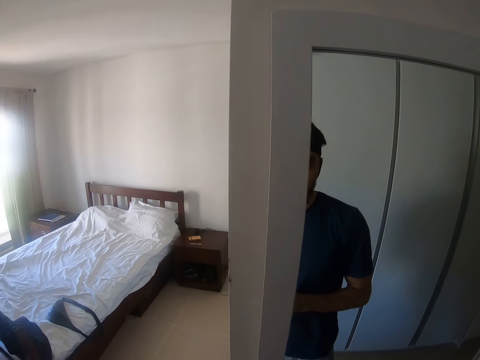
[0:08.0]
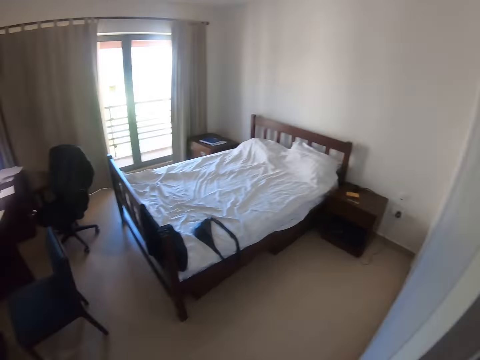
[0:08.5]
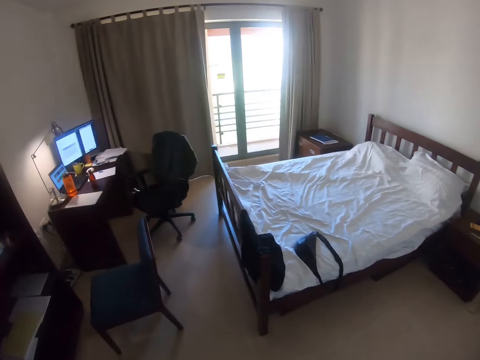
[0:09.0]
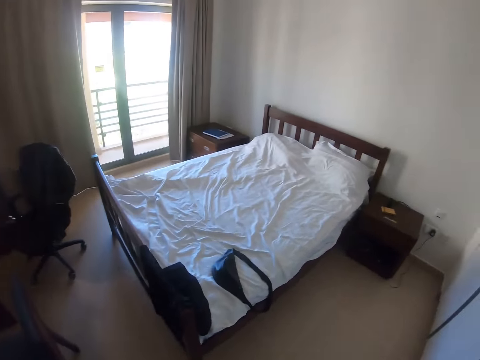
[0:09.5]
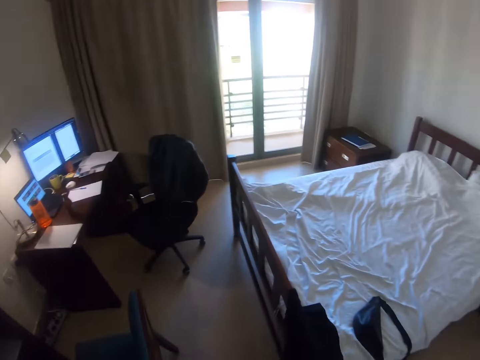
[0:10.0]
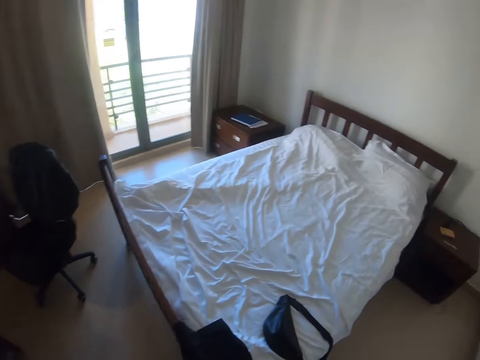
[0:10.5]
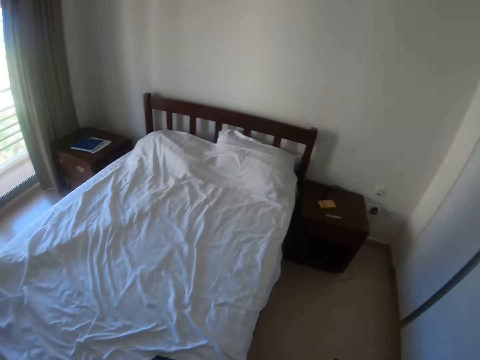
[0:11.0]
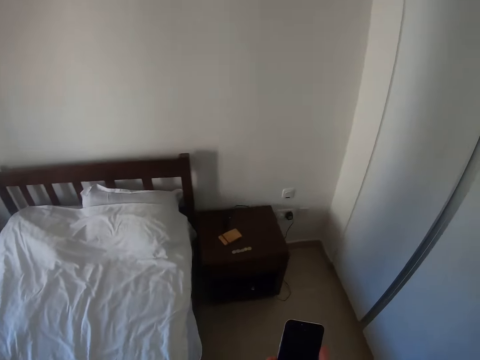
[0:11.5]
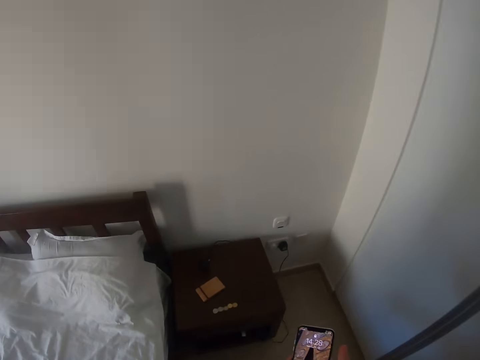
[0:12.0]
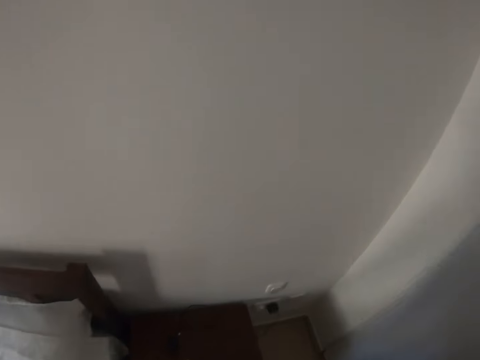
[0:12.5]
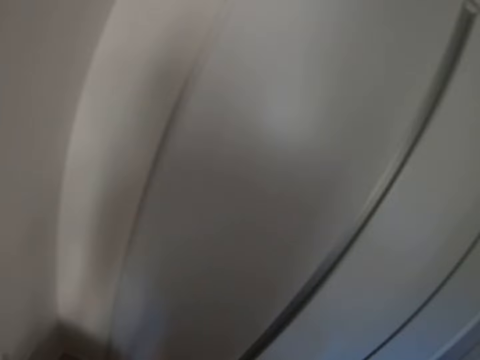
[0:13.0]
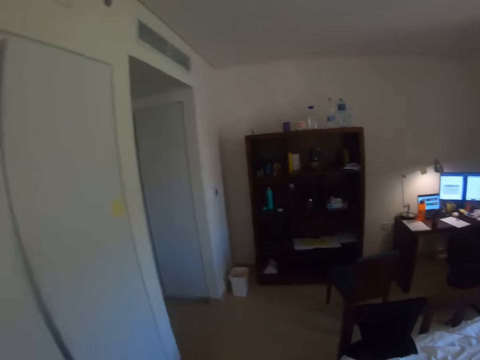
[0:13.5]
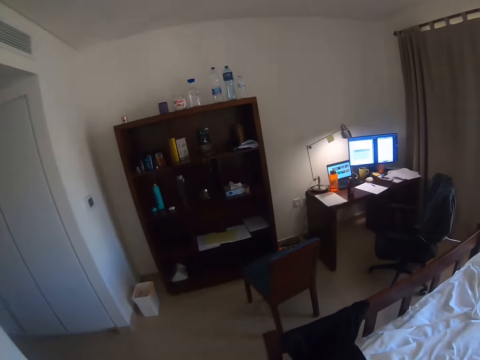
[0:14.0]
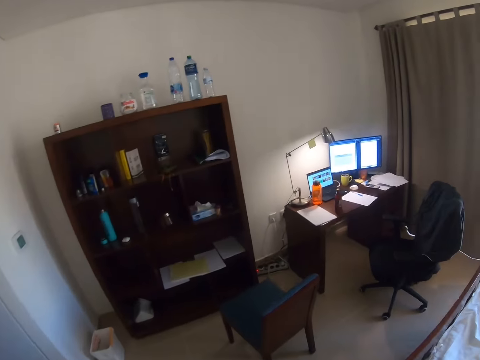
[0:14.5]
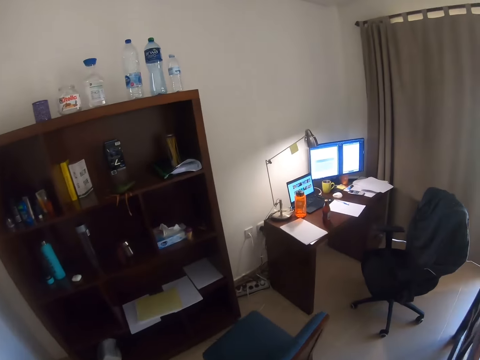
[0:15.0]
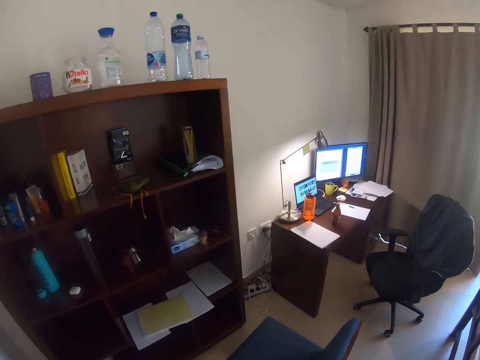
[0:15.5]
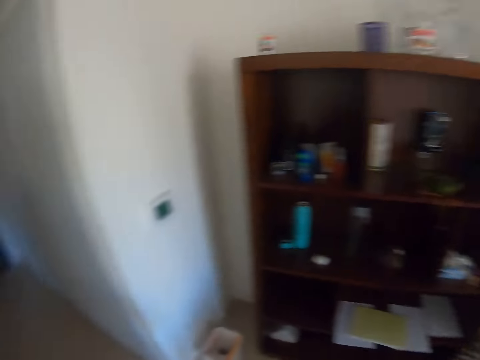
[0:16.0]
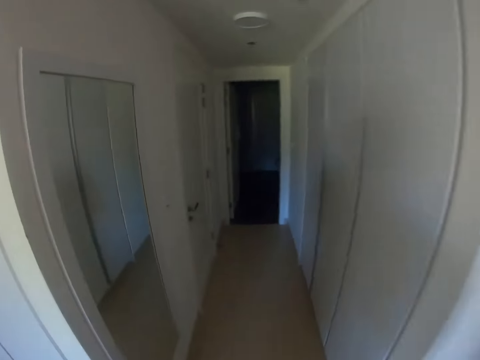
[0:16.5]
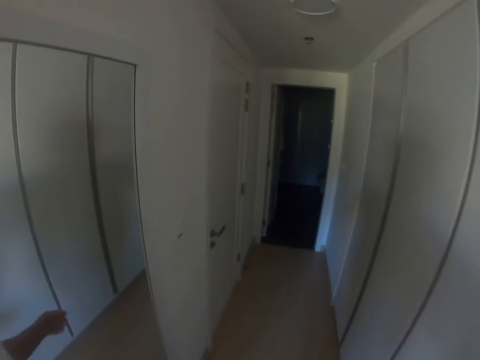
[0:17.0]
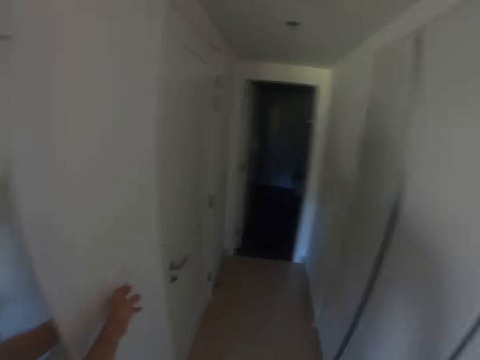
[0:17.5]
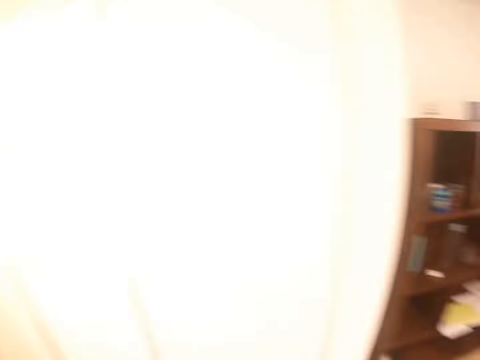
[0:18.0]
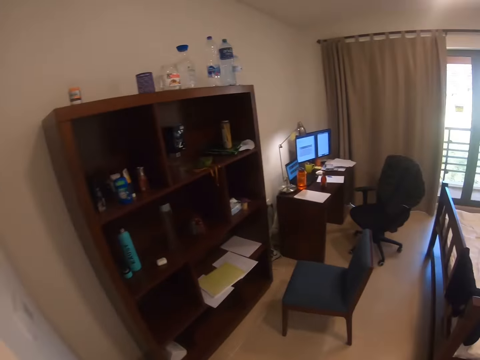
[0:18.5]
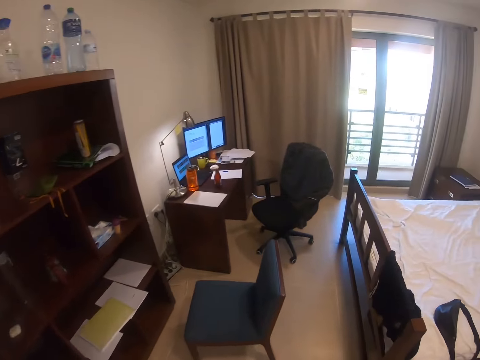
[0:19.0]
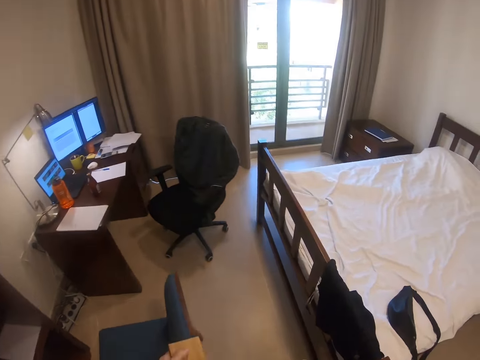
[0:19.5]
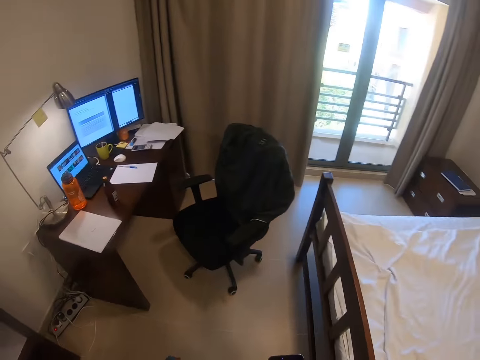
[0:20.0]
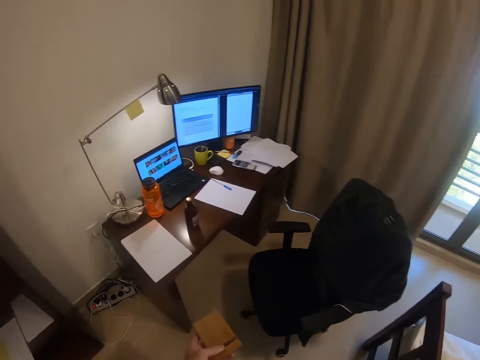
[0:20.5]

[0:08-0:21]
The camera wearer walks near the office area in the room. They look around the corridor in the room.

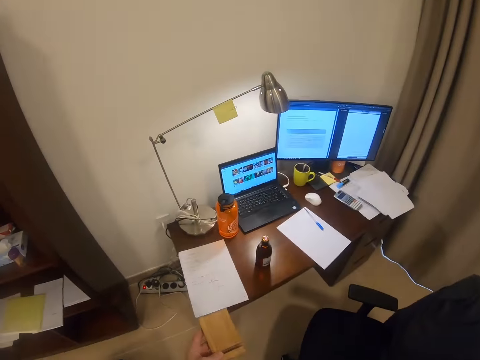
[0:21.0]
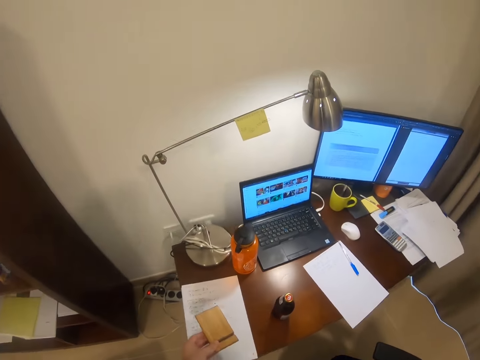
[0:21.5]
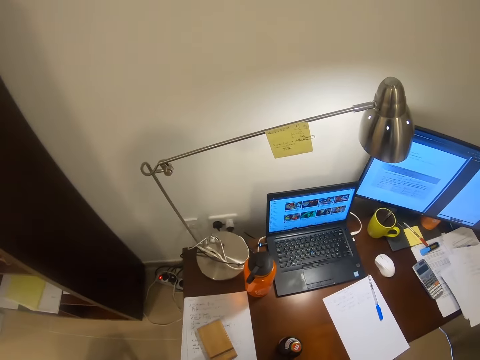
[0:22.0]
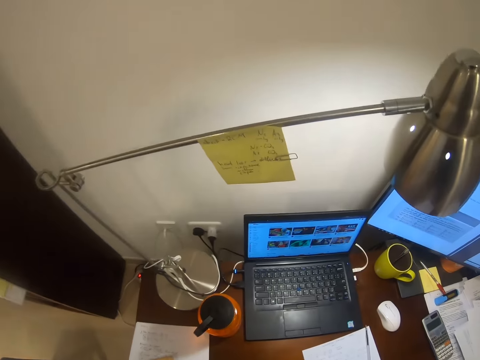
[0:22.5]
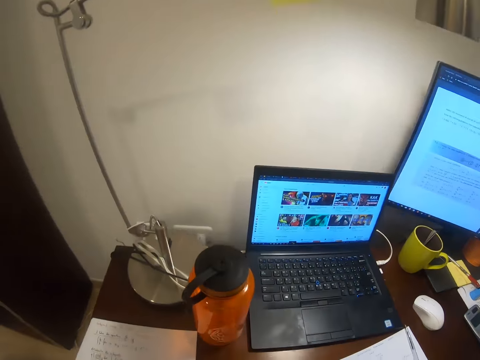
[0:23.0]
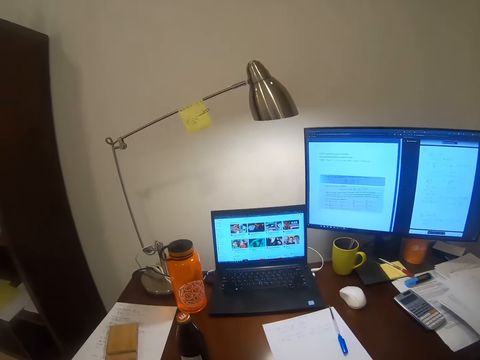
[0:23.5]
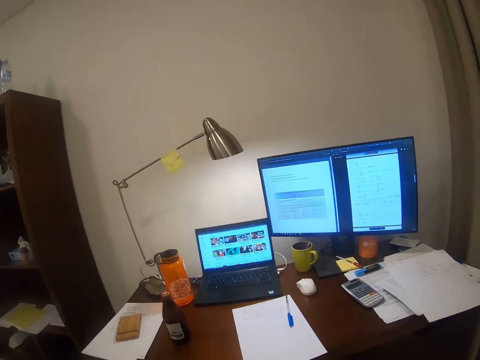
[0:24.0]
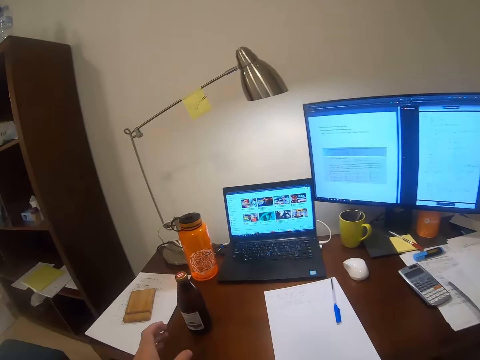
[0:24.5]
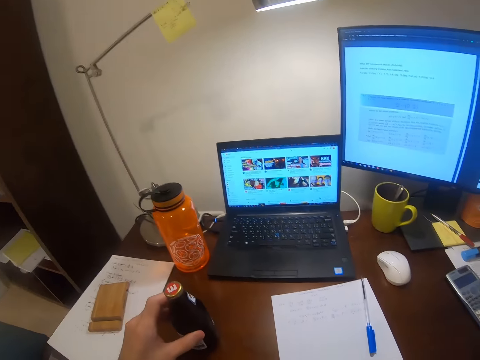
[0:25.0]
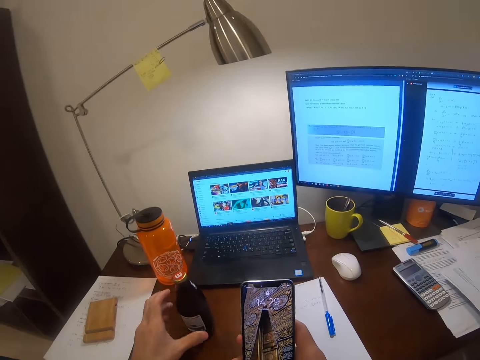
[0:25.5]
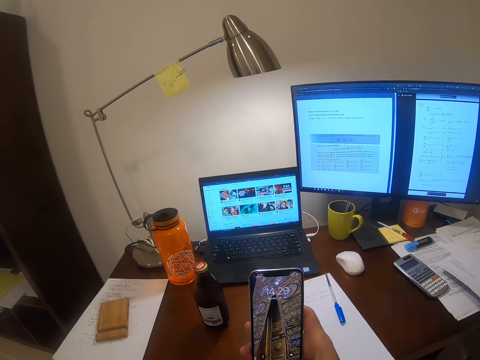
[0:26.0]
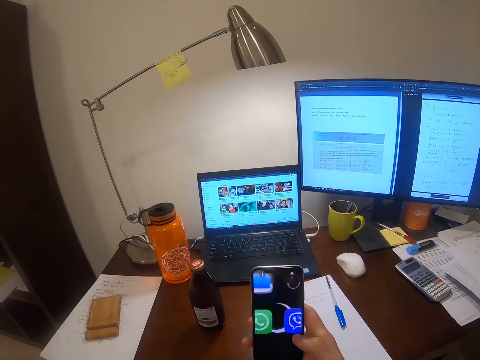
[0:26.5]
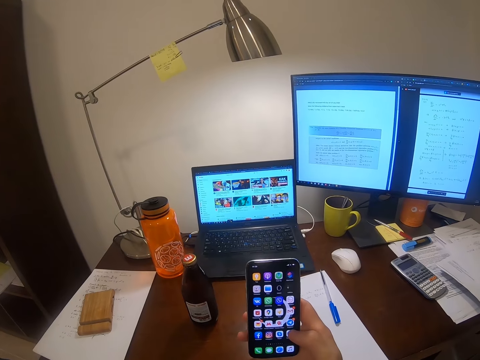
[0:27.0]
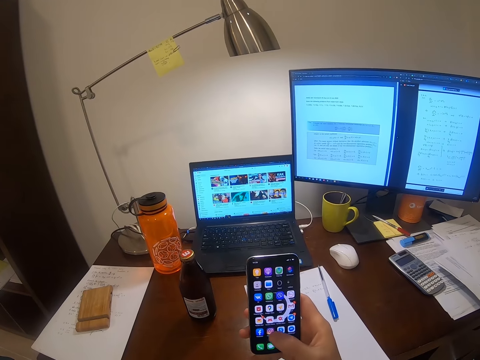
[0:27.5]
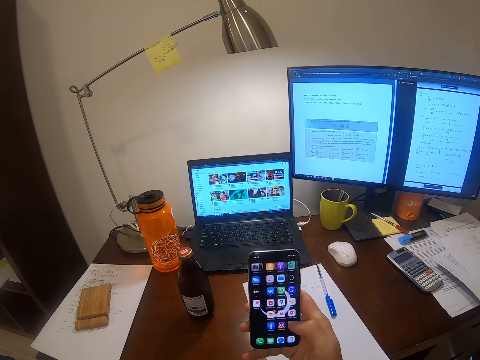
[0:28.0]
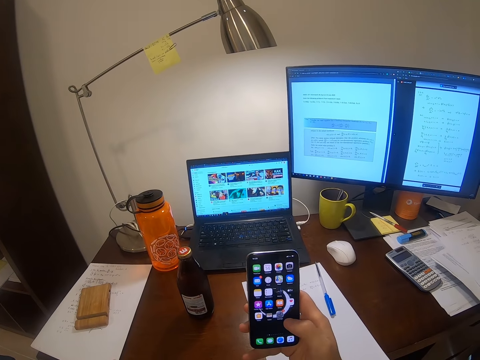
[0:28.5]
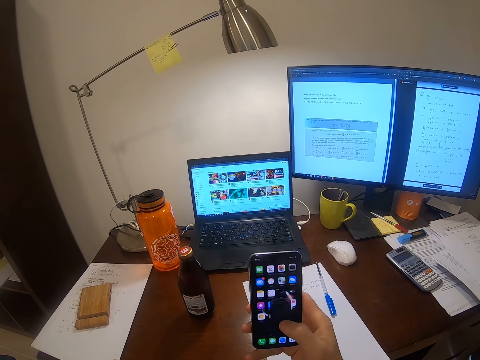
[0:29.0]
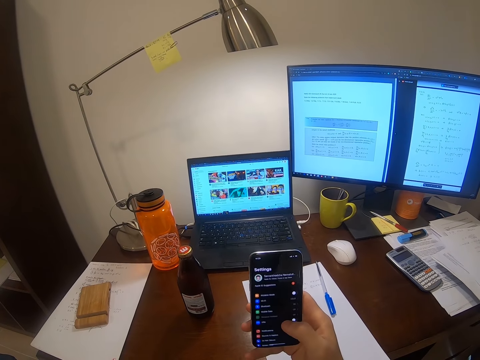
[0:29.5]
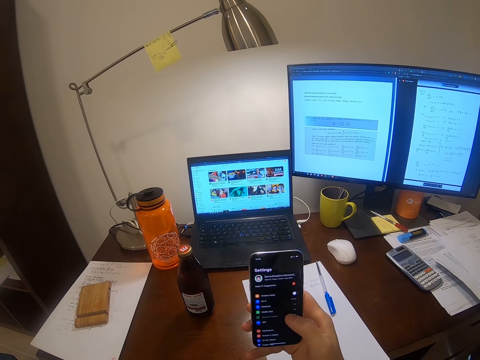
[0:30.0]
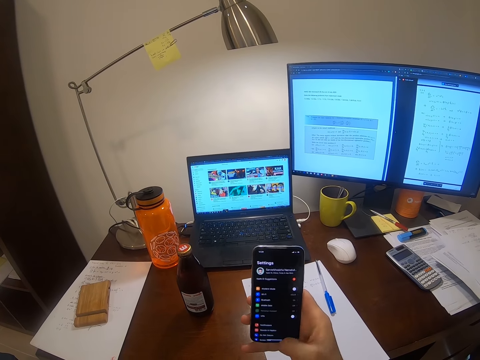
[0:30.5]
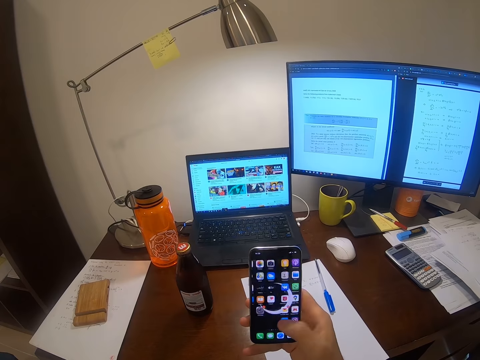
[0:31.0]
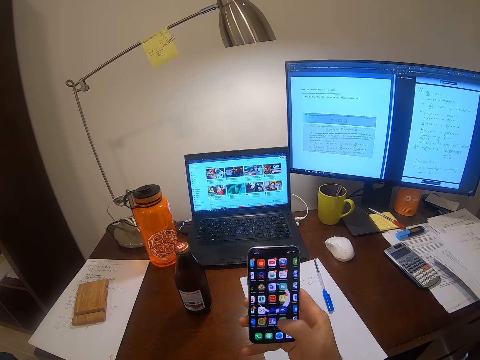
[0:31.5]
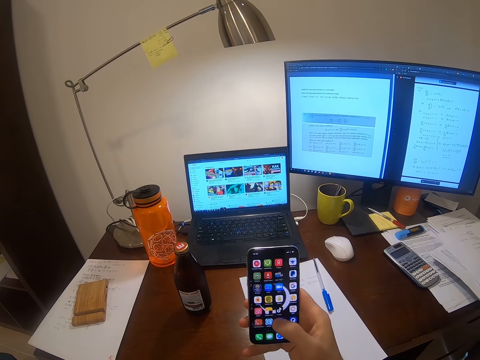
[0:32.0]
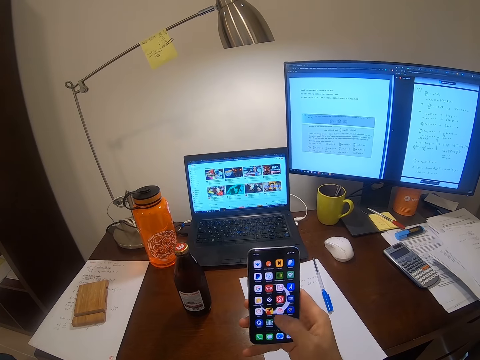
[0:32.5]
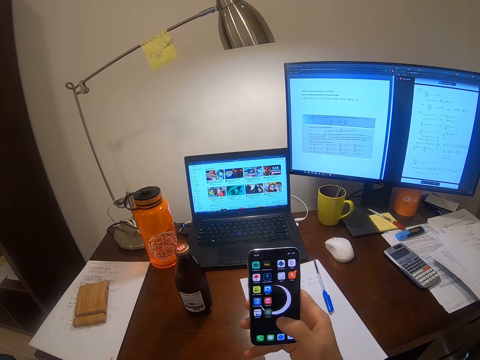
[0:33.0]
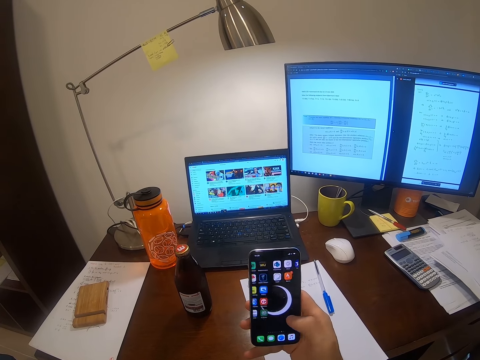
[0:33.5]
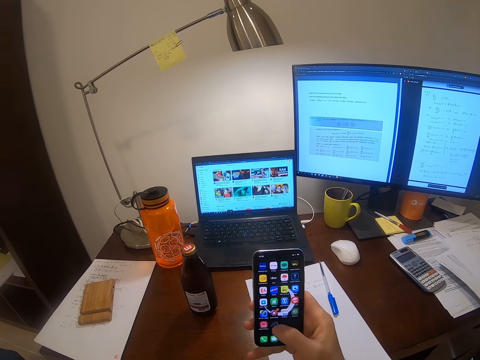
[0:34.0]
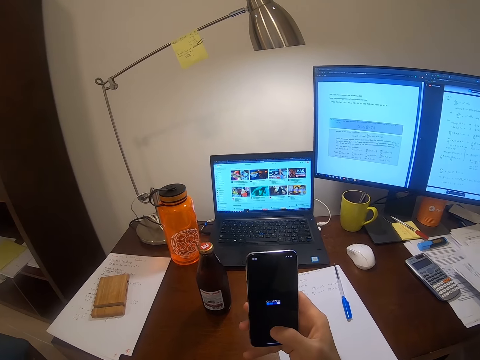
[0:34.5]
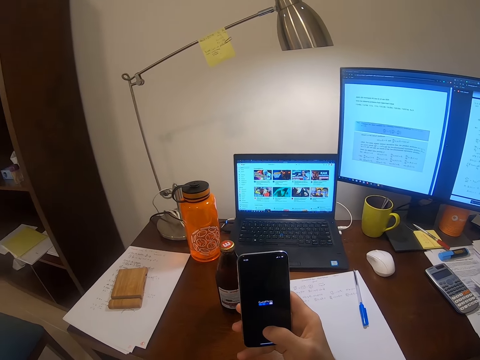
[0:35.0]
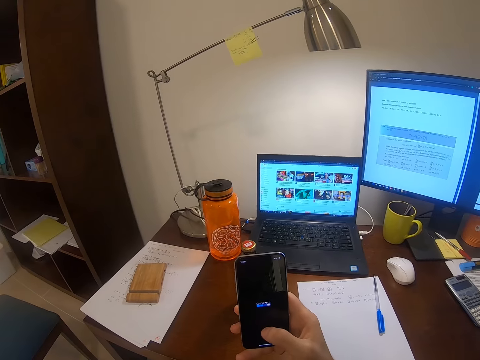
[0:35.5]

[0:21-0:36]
The camera wearer puts a phone or phone holder on the office table. He touches a bottle of something on the table. He moves the bottle. He scrolls on his phone.
